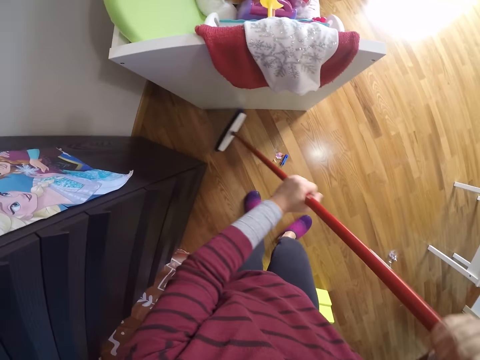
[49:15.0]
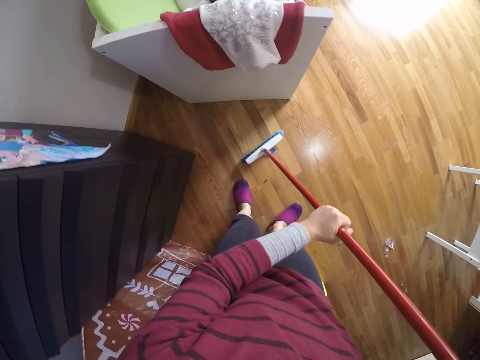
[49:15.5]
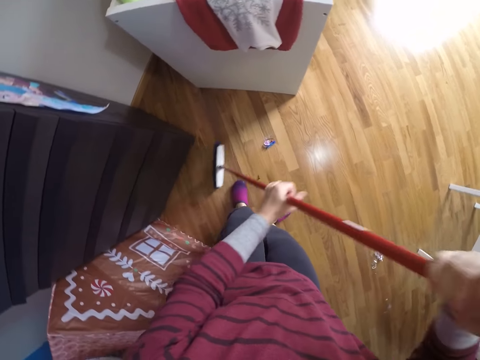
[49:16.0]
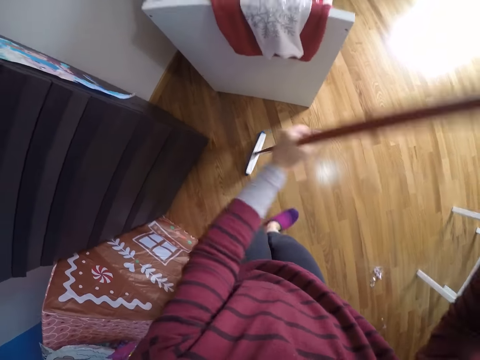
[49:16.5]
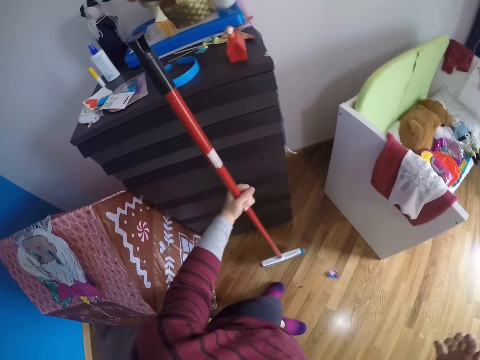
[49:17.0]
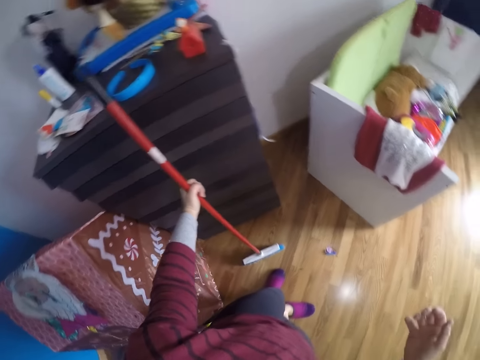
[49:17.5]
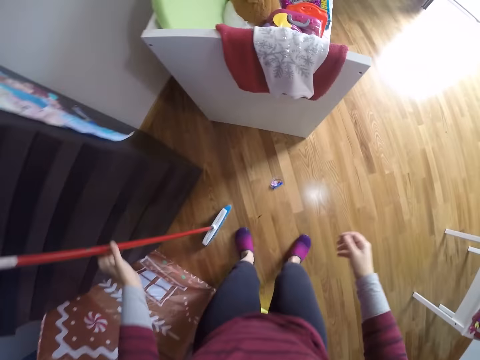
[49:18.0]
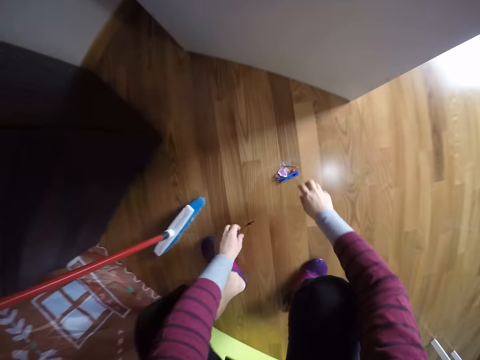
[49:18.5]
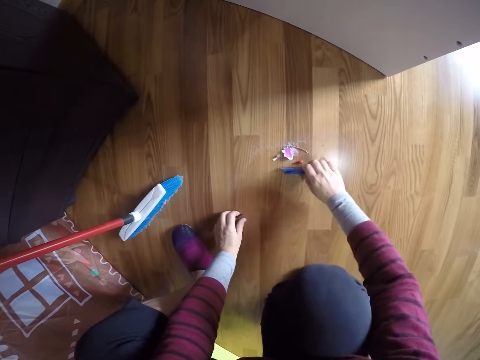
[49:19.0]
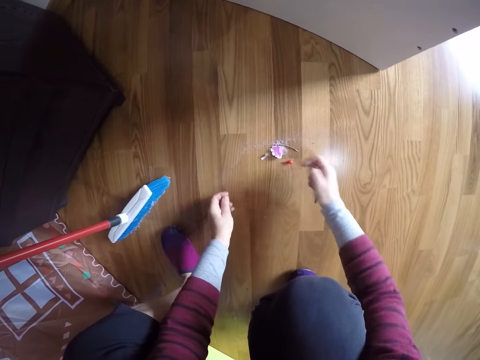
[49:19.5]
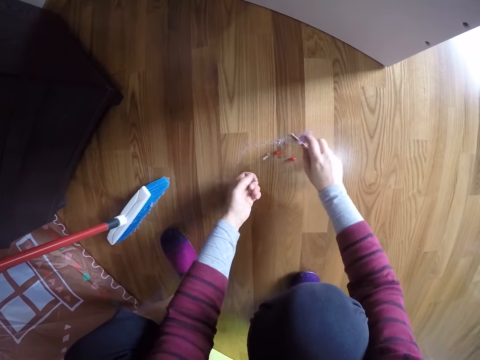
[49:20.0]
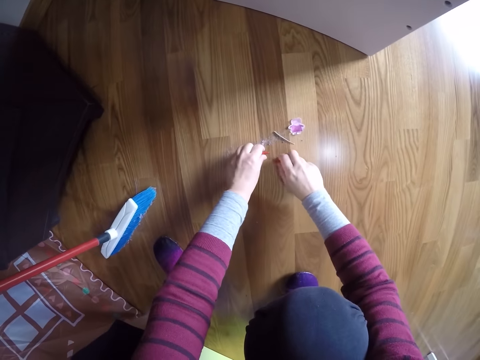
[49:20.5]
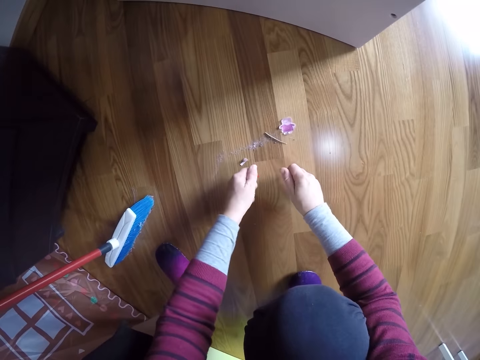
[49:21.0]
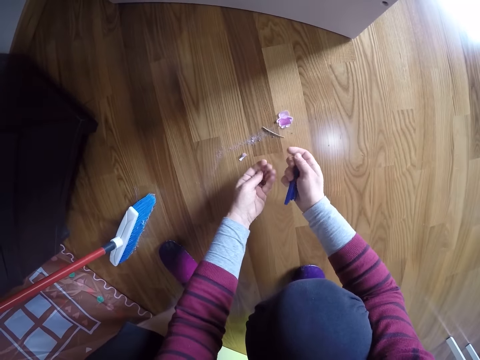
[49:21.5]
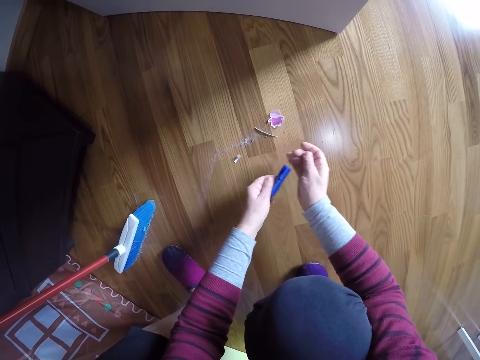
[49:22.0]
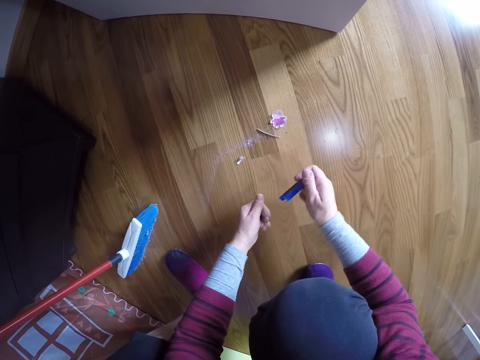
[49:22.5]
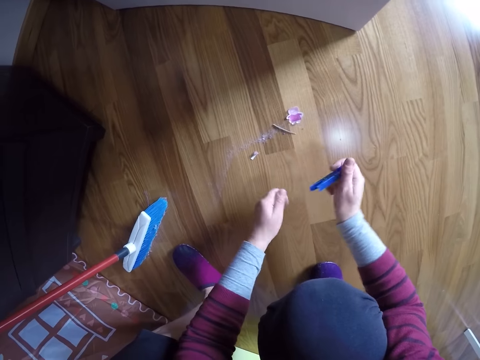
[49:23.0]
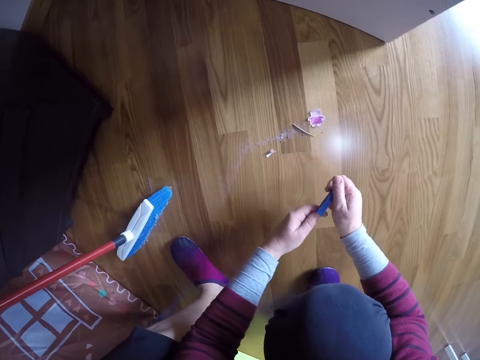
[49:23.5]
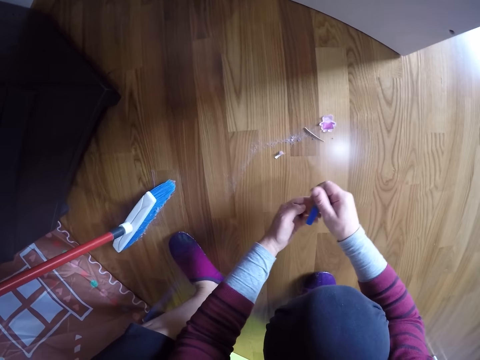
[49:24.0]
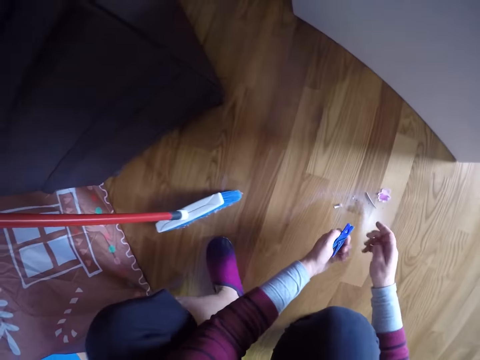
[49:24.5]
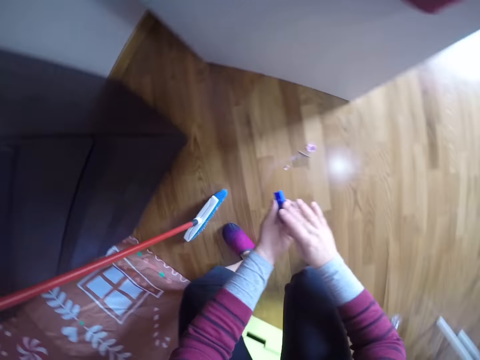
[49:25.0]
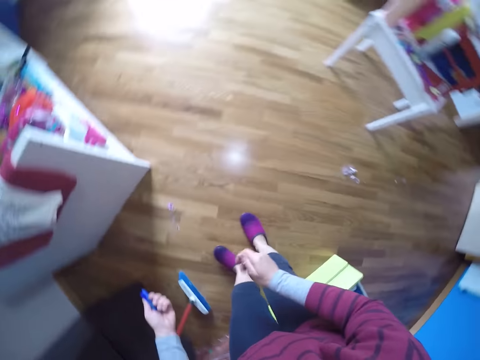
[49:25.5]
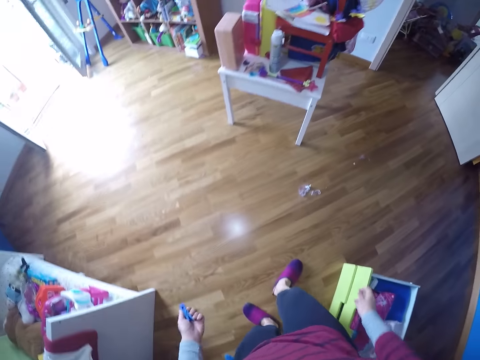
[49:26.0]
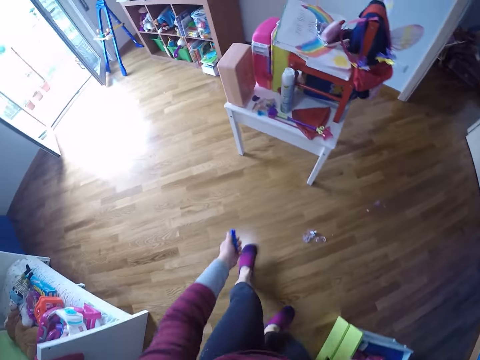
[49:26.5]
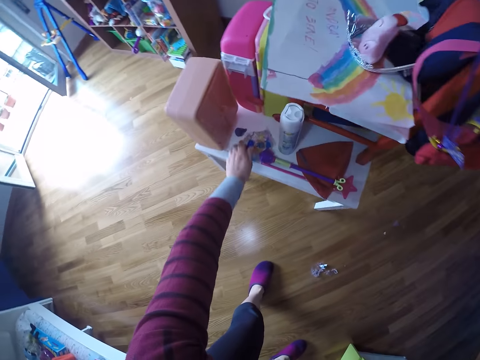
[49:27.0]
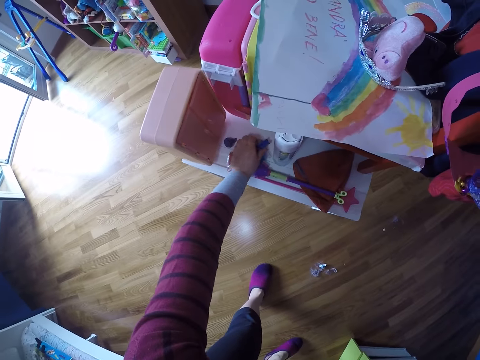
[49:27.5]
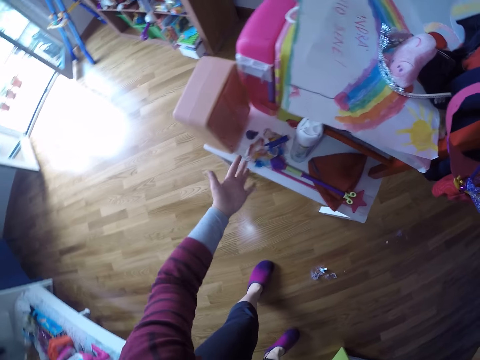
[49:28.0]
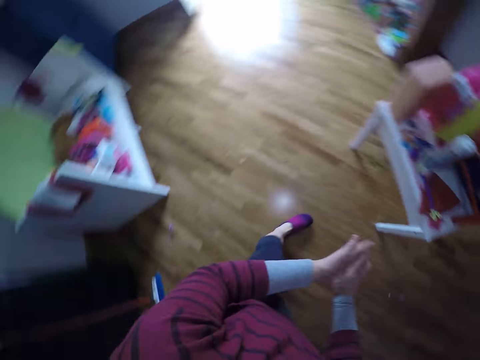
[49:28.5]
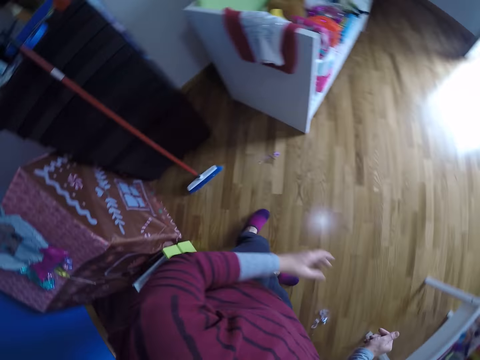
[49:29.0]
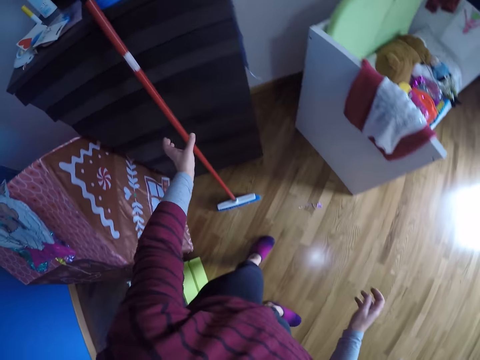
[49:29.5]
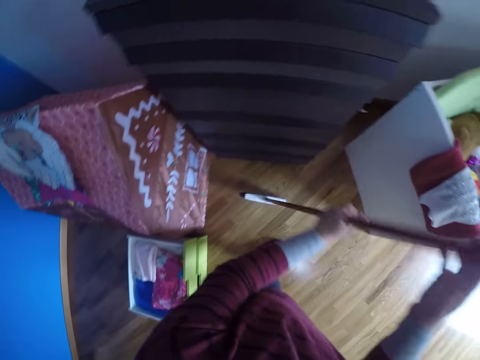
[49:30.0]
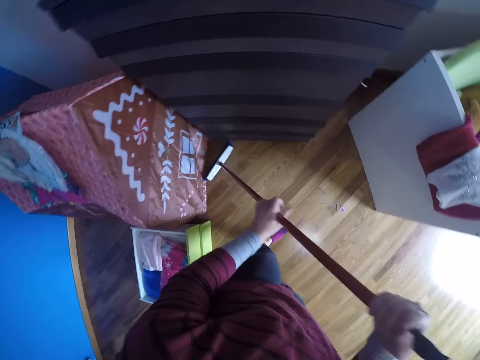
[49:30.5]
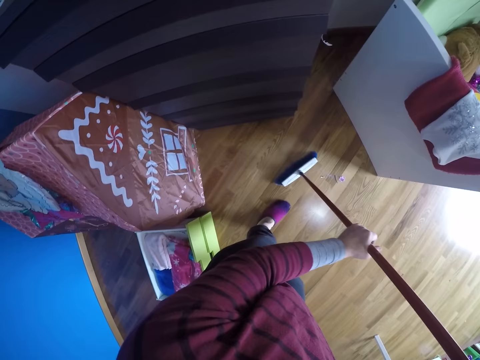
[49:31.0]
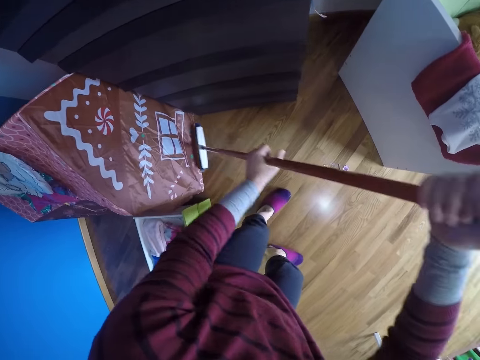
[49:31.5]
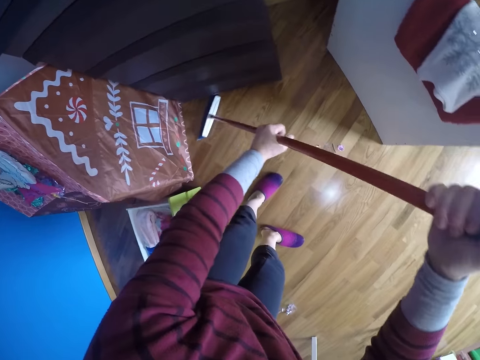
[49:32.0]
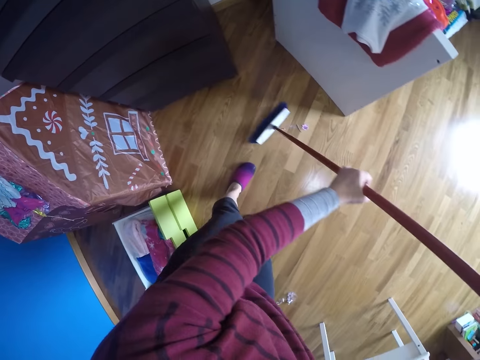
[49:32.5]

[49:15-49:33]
The camera wearer leans the floor brush or long handled broom against the drawer with her left hand. She squats. She picks plastics or a peg from the dirt on the floor. She picks something on the floor, moves something on the floor, and picks something on the floor. She wipes the peg. She stands up, turns around, and walks around. She drops the plastics on a table in the room with her left hand. She looks at the hand and wipes the hand. She moves around. She picks the long handled broom. She sweeps the floor of the room with the floor brush in both hands.

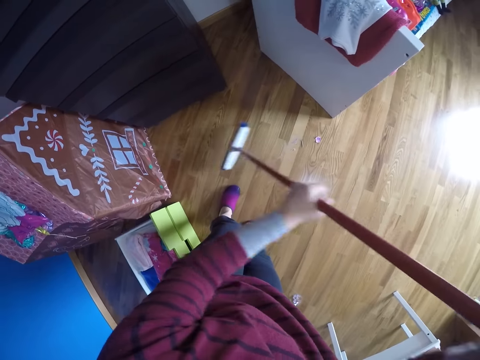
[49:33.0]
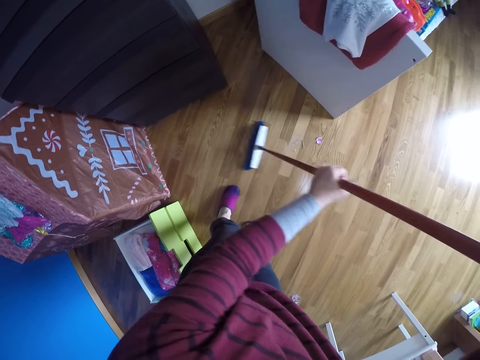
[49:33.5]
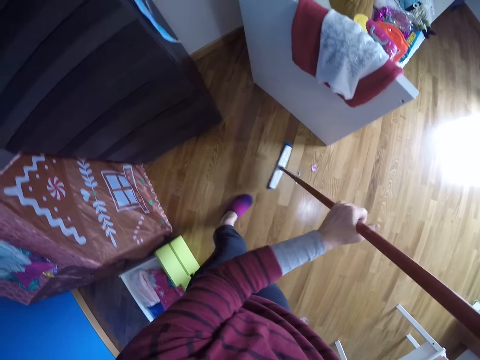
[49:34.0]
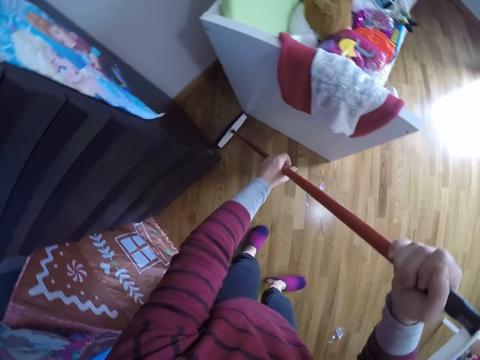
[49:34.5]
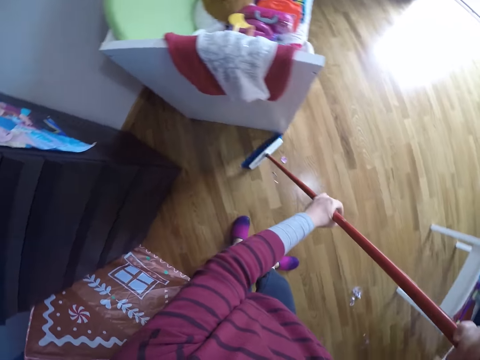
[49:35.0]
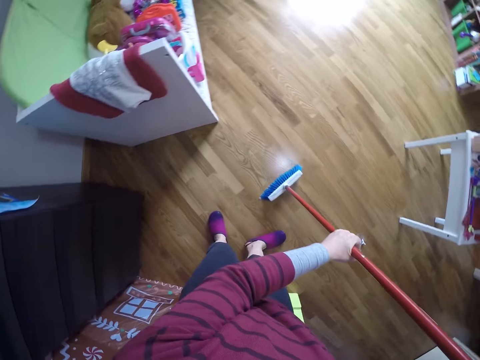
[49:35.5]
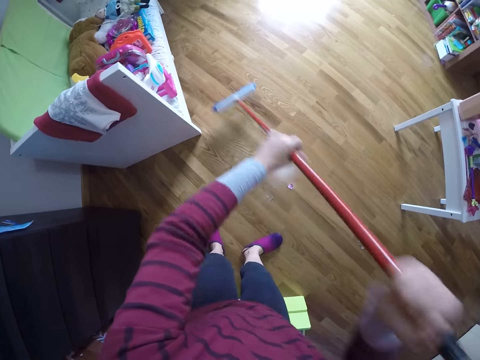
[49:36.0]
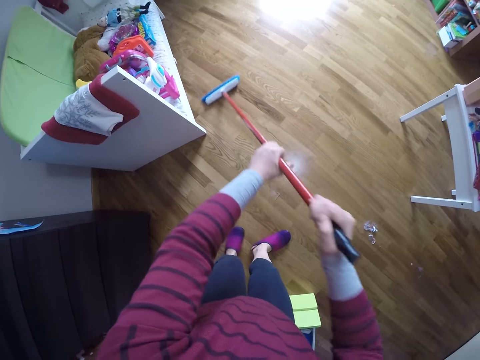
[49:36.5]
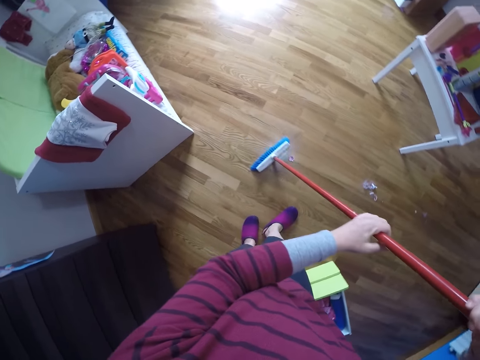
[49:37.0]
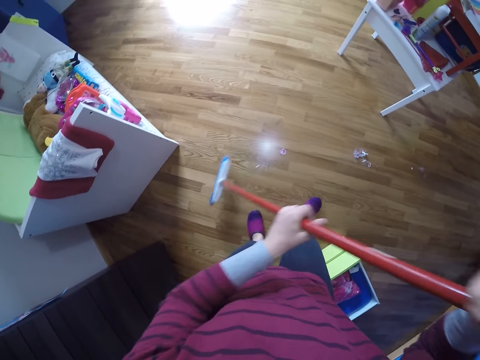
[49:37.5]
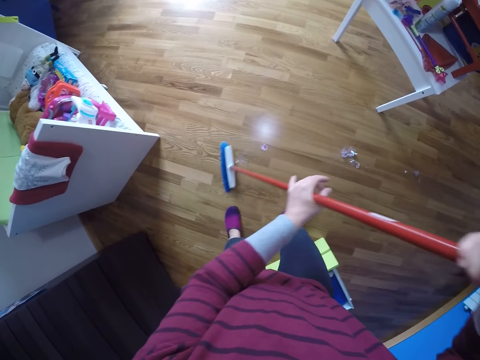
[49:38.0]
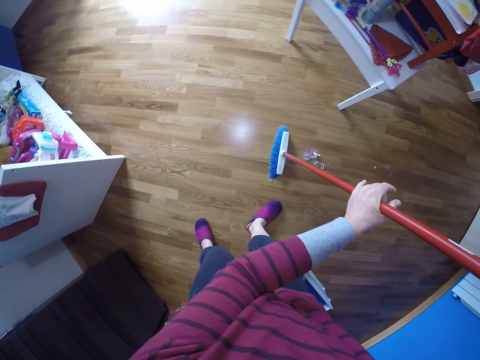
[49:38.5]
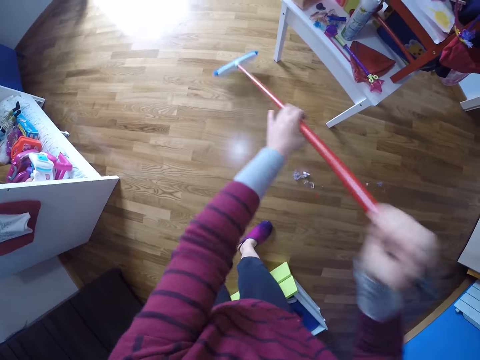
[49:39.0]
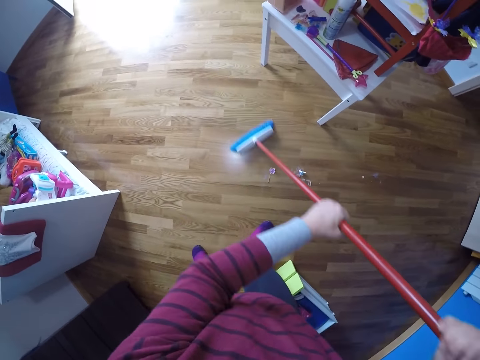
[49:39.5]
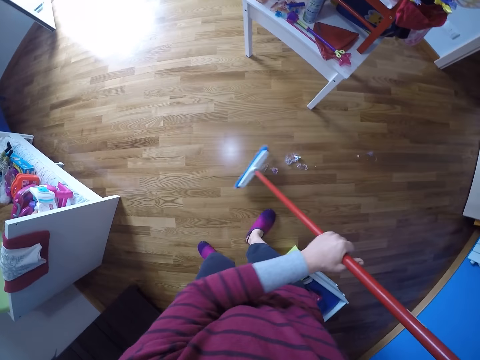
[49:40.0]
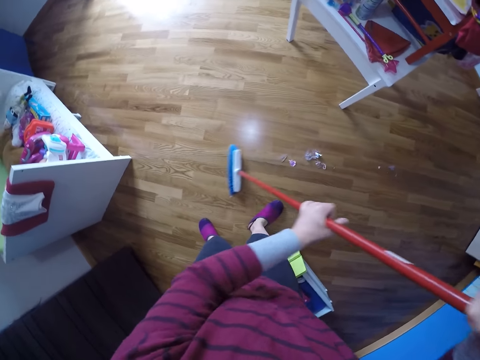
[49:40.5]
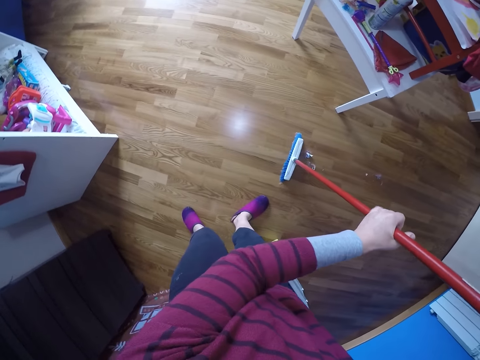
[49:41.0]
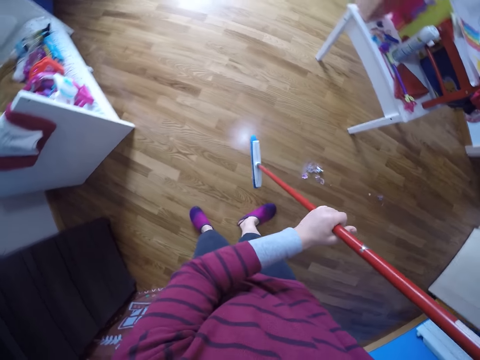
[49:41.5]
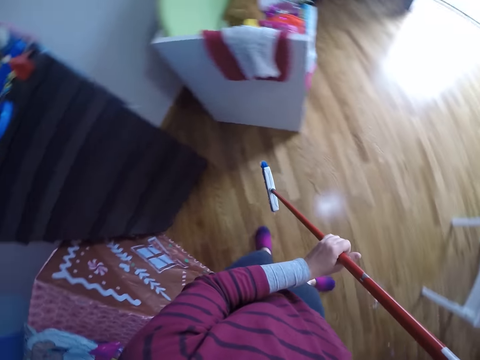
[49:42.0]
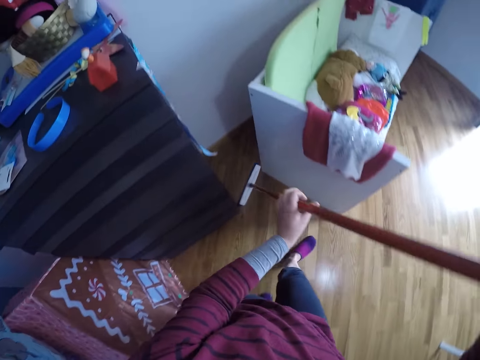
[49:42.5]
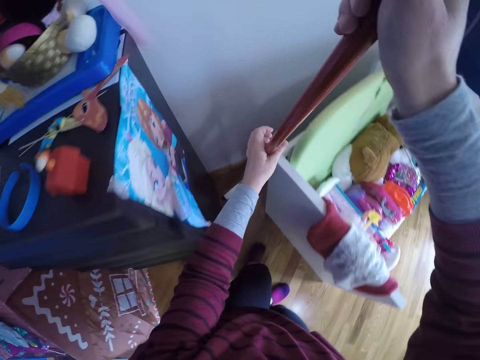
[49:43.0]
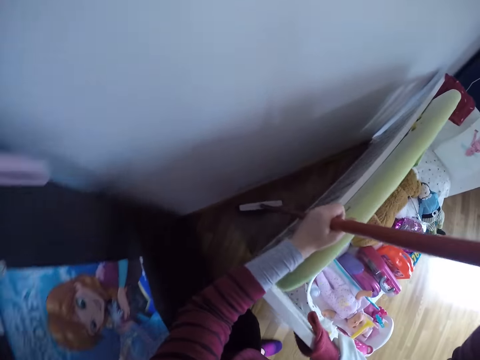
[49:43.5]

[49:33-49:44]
The camera wearer walks around.
